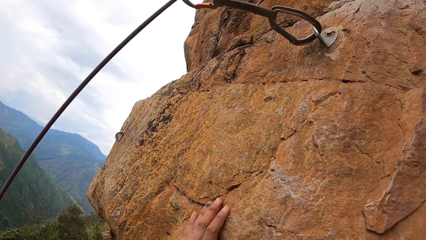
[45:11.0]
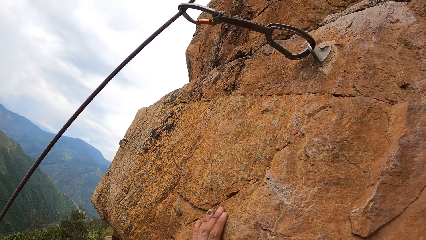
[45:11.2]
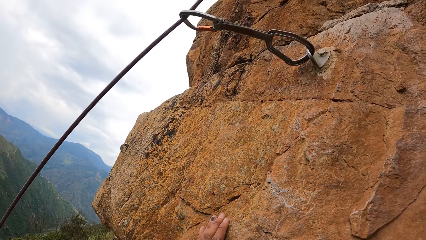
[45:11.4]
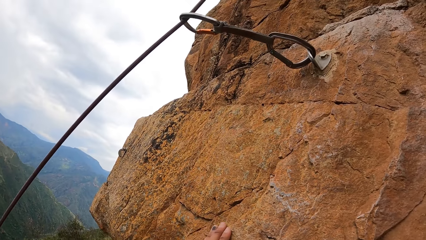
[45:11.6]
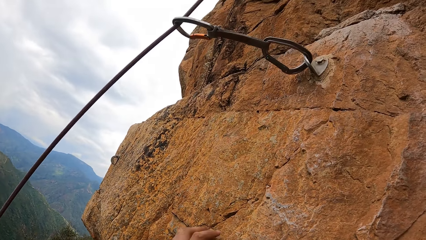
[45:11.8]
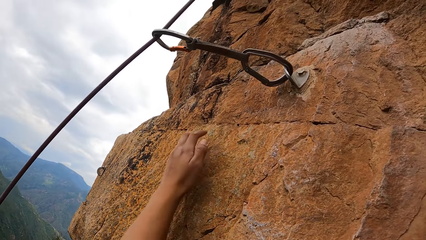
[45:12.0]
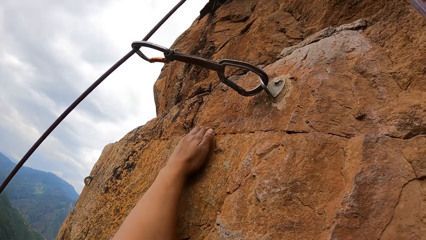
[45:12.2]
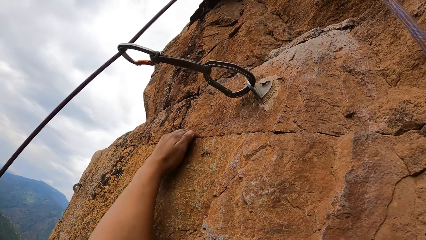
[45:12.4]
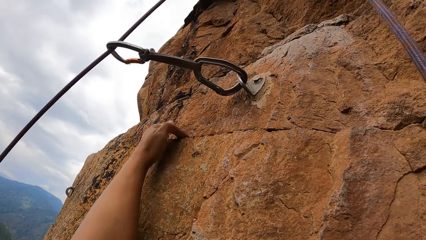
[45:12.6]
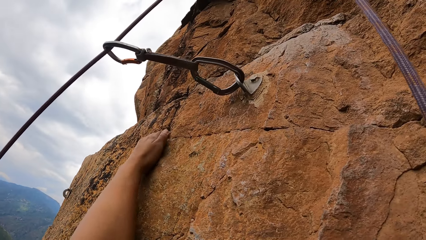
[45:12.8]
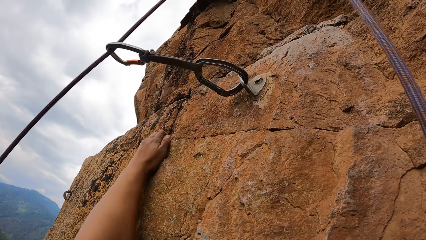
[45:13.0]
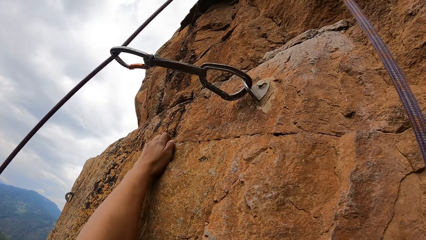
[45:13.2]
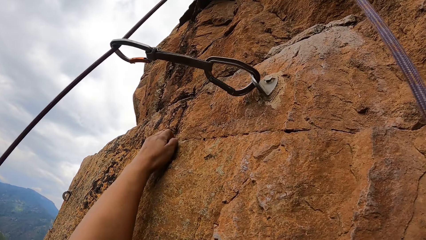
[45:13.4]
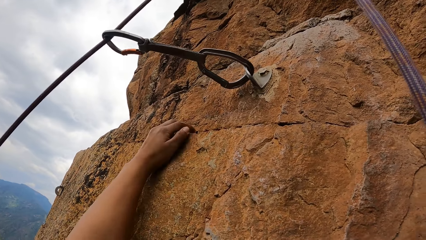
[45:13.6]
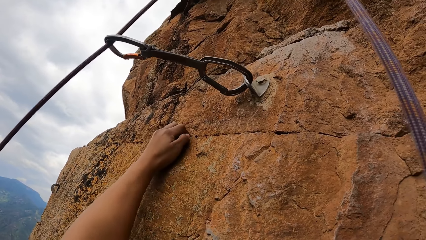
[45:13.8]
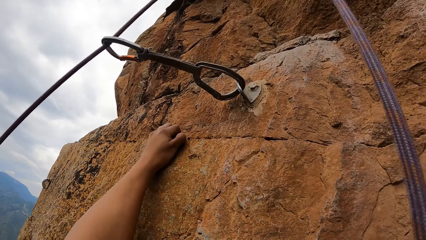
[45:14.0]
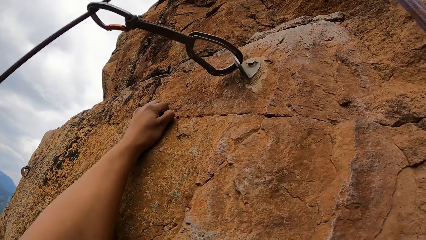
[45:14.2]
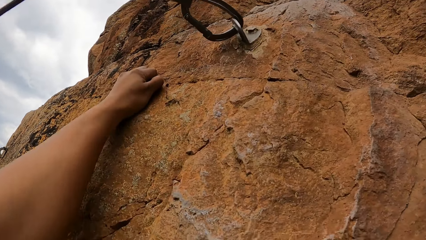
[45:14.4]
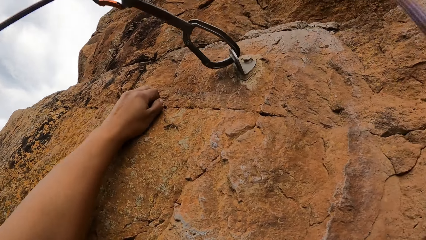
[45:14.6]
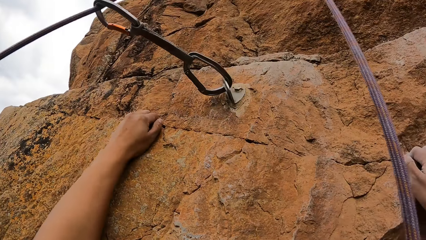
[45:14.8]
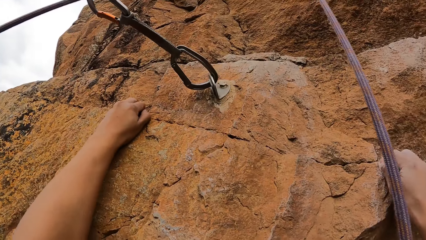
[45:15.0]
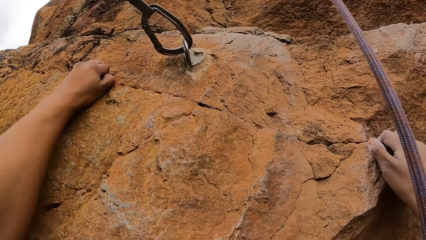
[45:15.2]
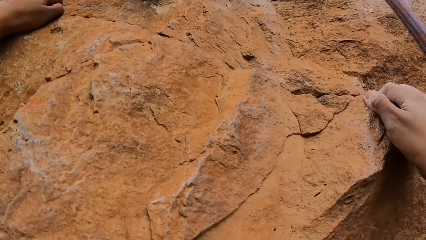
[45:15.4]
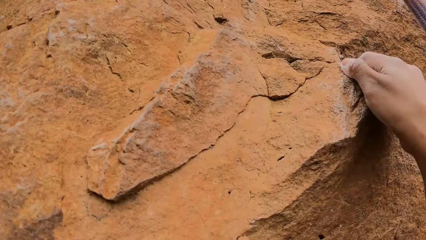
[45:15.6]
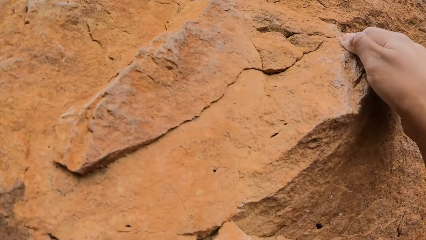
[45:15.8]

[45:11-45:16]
The camera wearer climbs the rock.
